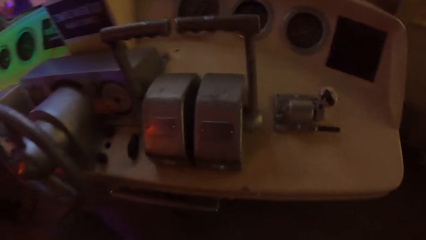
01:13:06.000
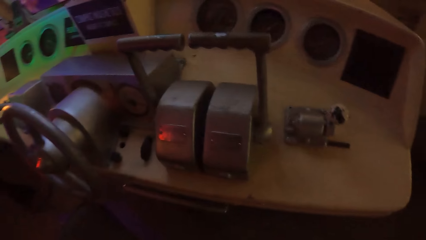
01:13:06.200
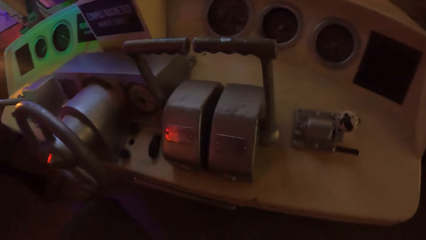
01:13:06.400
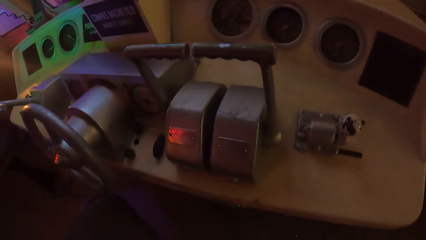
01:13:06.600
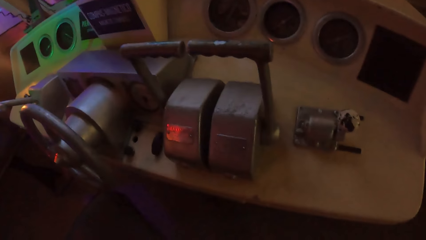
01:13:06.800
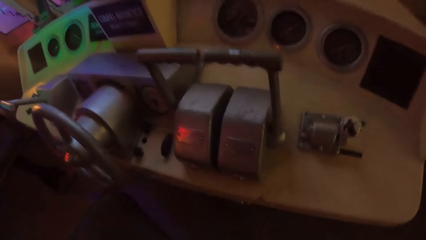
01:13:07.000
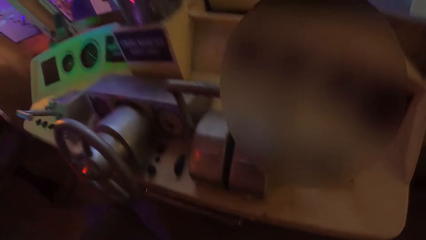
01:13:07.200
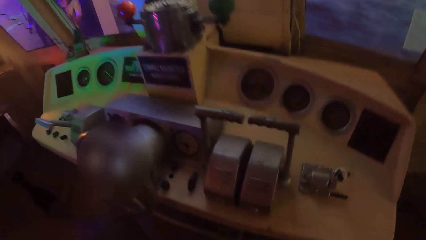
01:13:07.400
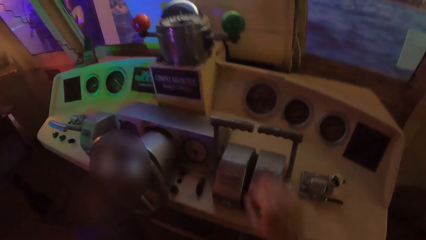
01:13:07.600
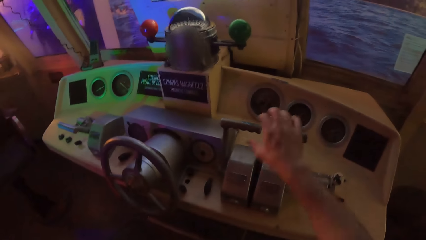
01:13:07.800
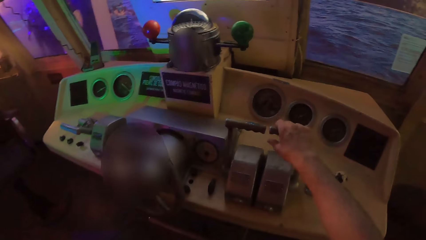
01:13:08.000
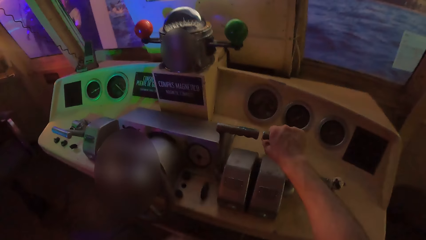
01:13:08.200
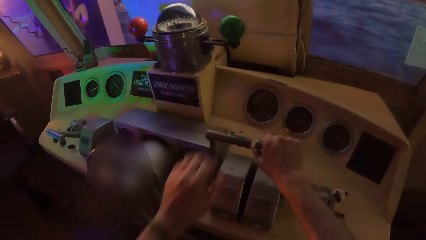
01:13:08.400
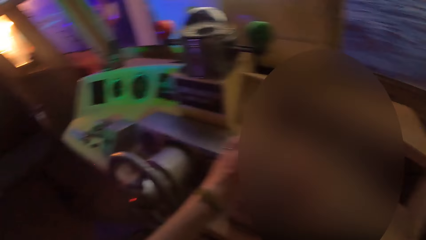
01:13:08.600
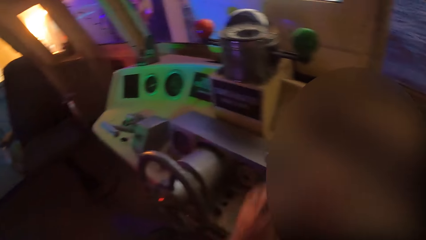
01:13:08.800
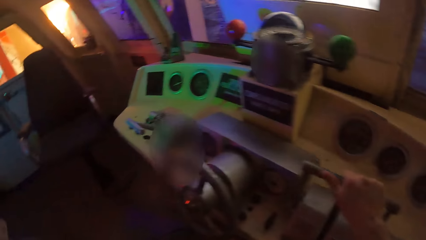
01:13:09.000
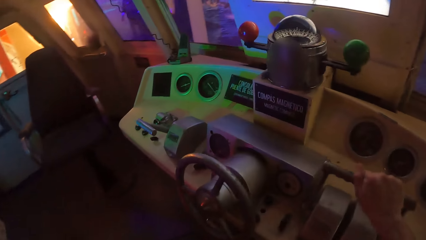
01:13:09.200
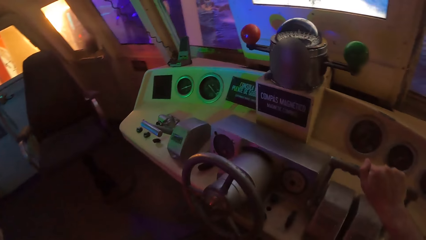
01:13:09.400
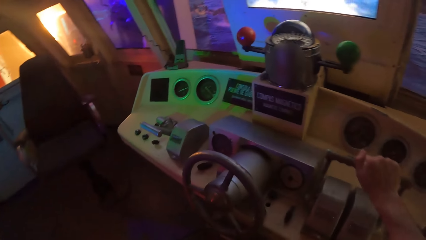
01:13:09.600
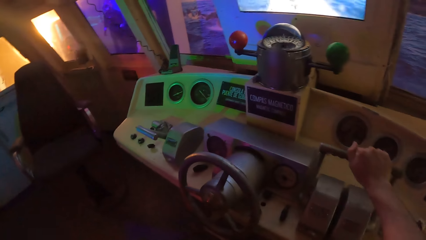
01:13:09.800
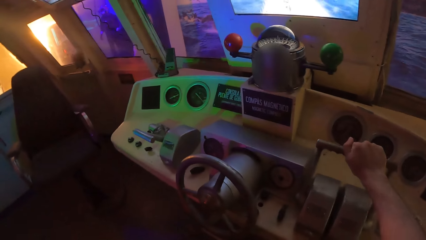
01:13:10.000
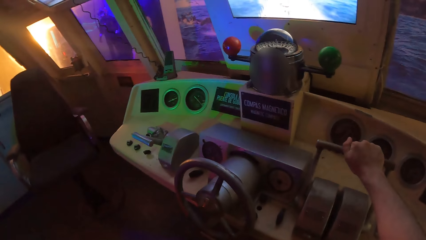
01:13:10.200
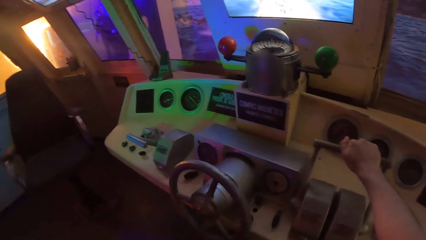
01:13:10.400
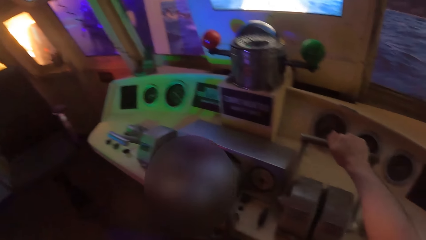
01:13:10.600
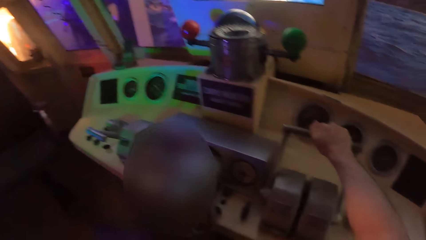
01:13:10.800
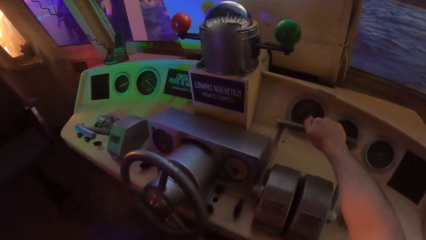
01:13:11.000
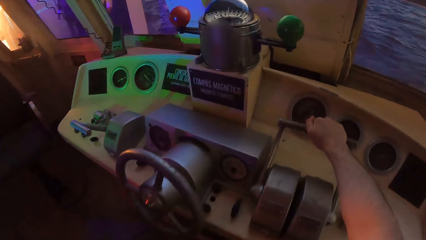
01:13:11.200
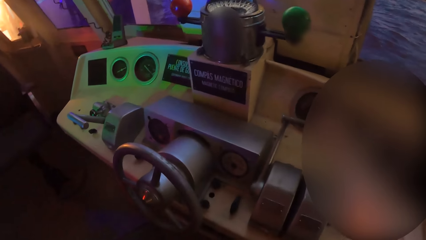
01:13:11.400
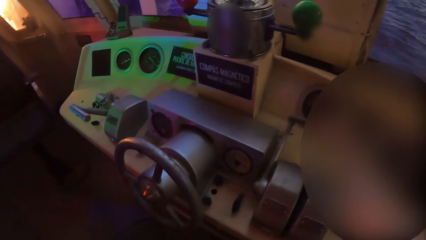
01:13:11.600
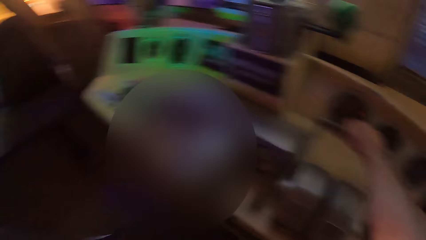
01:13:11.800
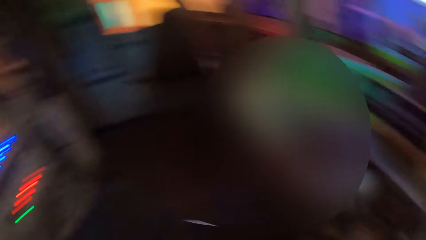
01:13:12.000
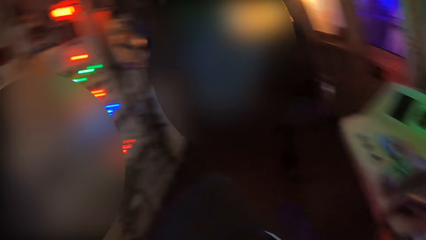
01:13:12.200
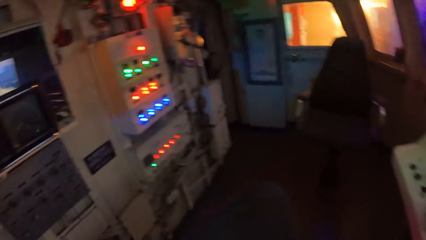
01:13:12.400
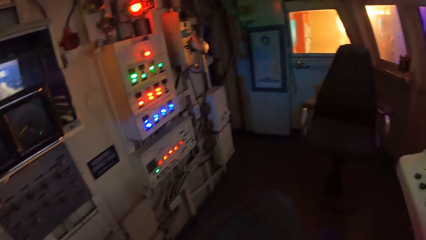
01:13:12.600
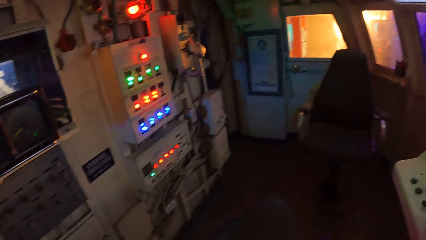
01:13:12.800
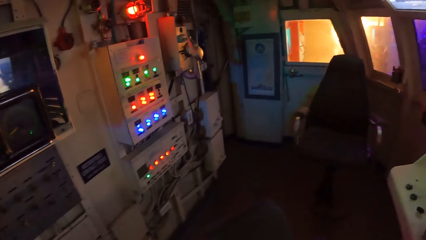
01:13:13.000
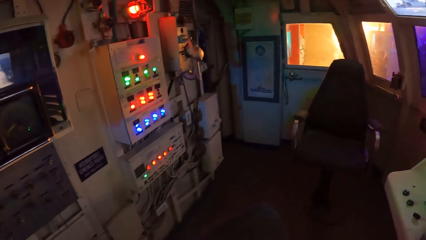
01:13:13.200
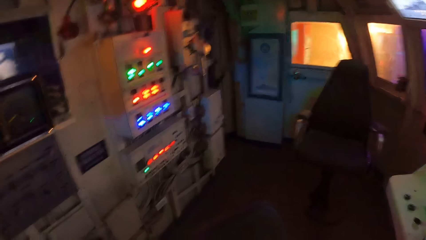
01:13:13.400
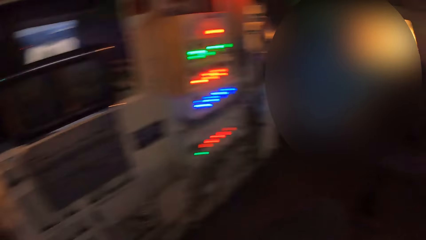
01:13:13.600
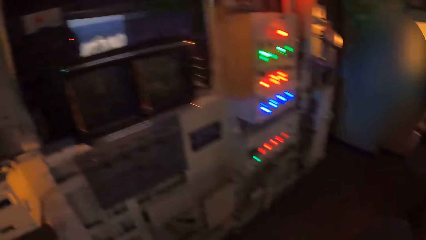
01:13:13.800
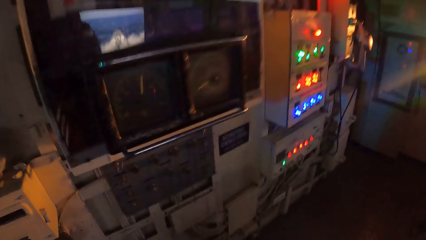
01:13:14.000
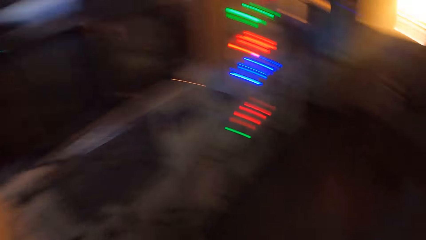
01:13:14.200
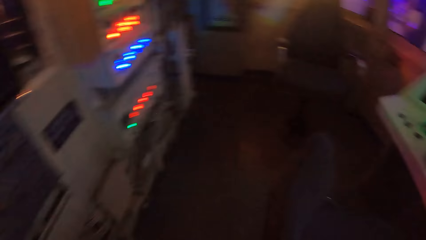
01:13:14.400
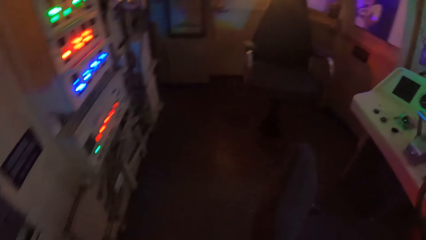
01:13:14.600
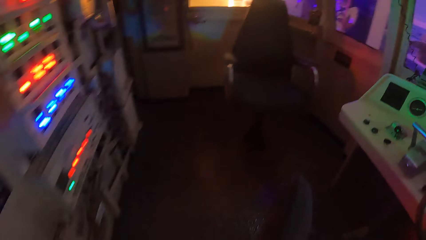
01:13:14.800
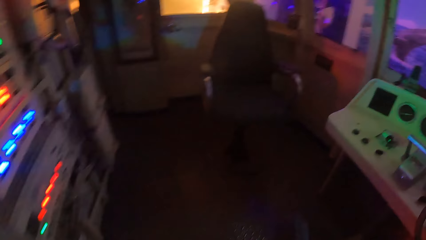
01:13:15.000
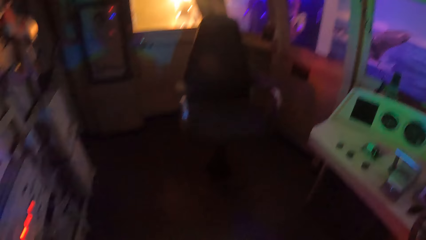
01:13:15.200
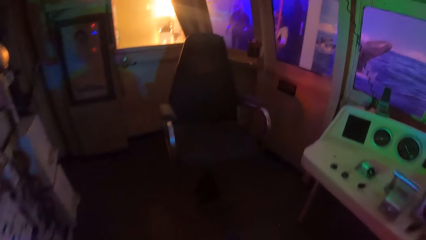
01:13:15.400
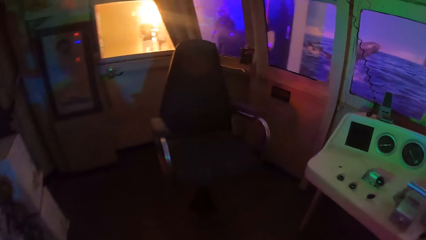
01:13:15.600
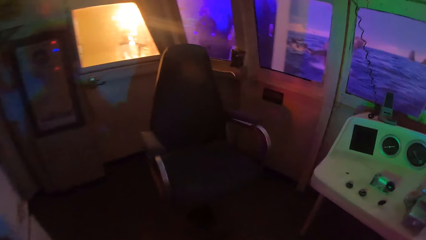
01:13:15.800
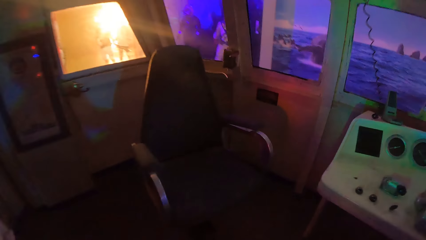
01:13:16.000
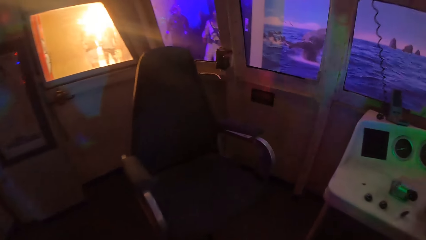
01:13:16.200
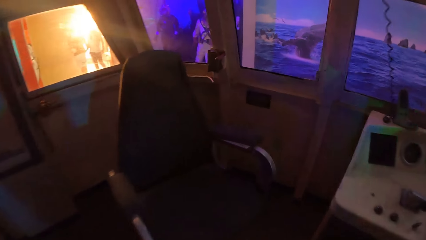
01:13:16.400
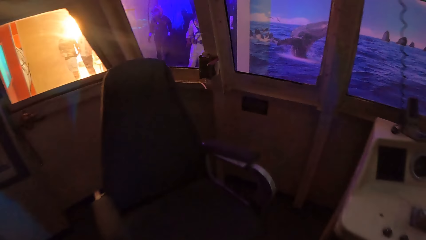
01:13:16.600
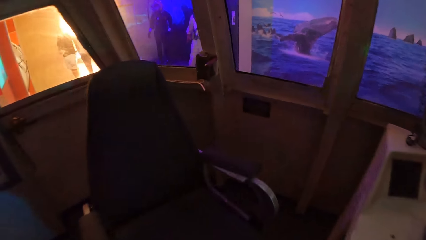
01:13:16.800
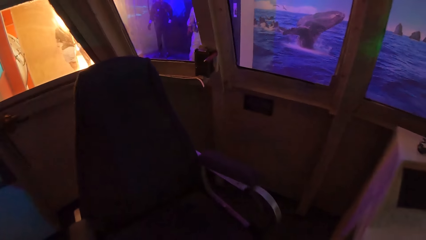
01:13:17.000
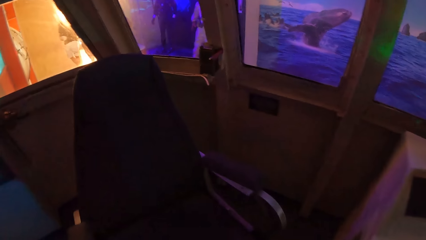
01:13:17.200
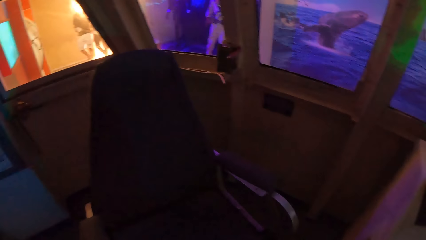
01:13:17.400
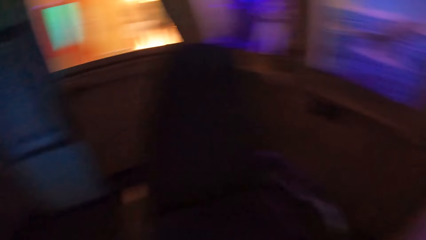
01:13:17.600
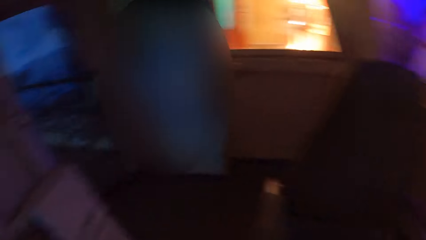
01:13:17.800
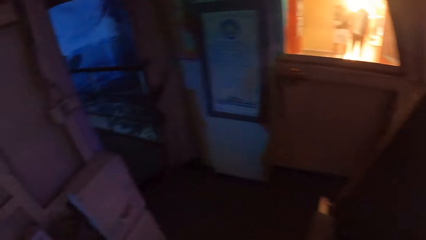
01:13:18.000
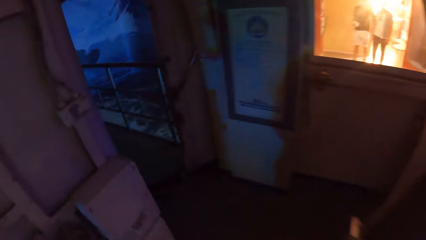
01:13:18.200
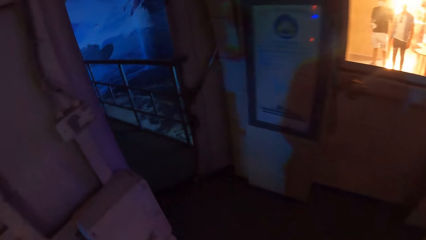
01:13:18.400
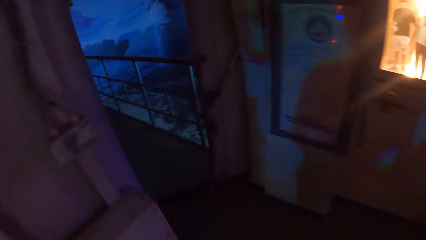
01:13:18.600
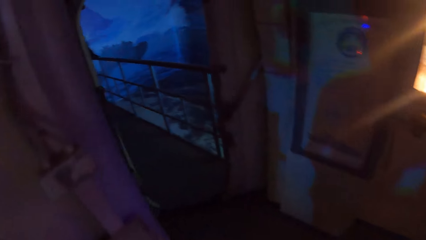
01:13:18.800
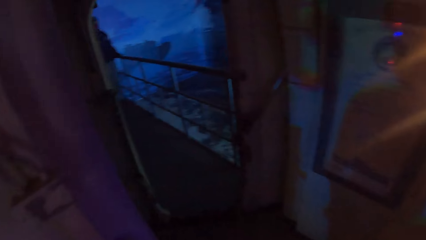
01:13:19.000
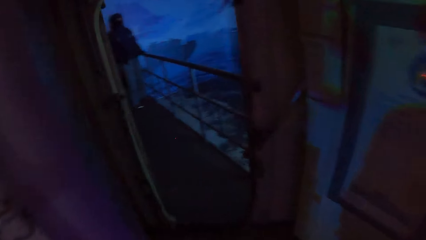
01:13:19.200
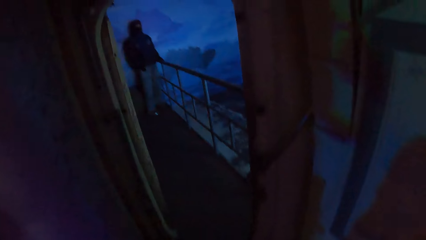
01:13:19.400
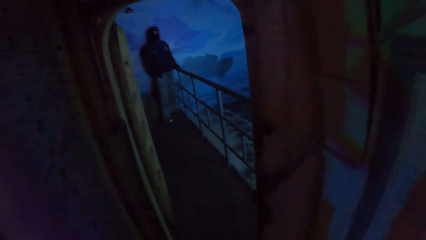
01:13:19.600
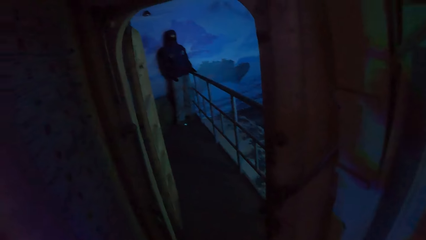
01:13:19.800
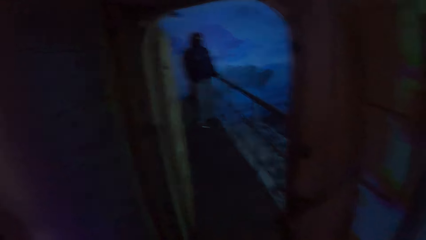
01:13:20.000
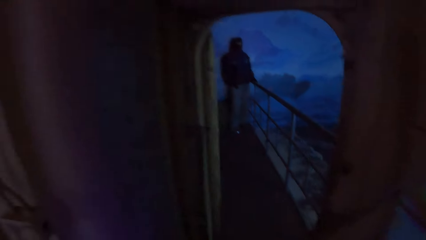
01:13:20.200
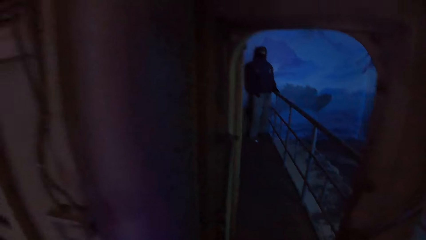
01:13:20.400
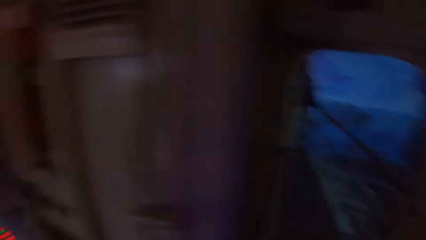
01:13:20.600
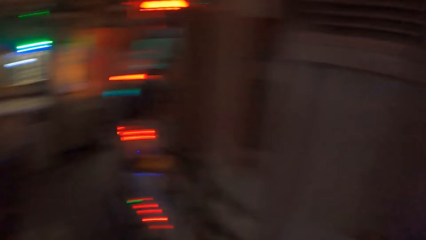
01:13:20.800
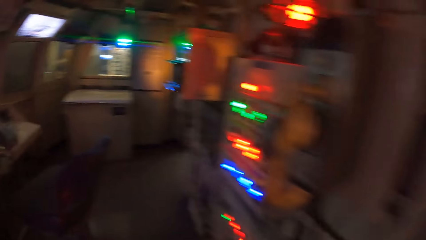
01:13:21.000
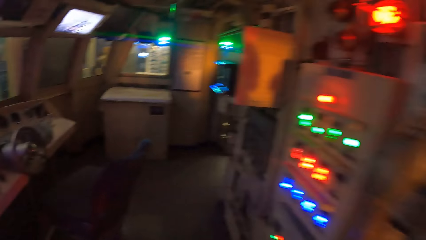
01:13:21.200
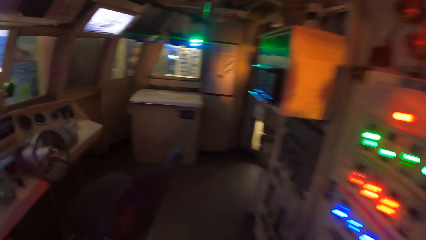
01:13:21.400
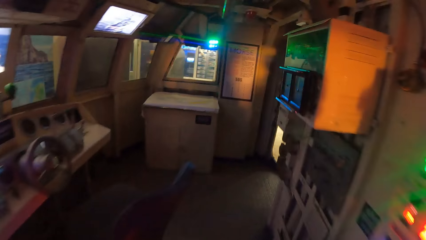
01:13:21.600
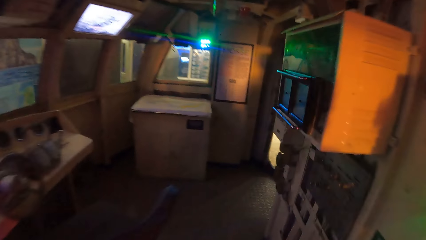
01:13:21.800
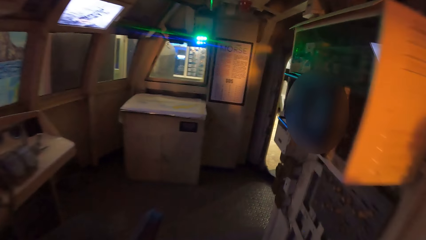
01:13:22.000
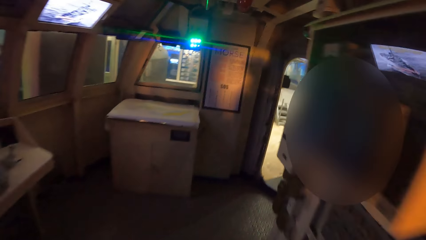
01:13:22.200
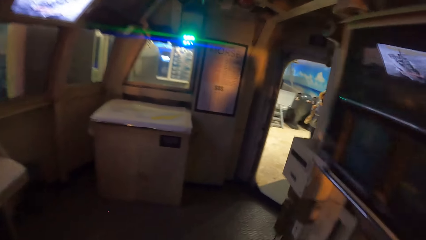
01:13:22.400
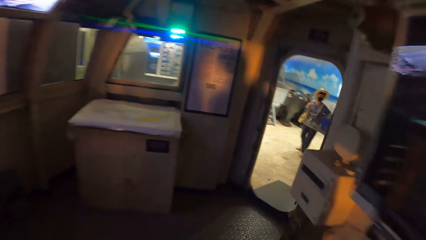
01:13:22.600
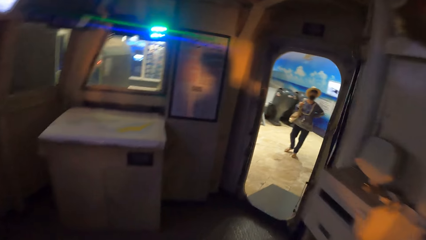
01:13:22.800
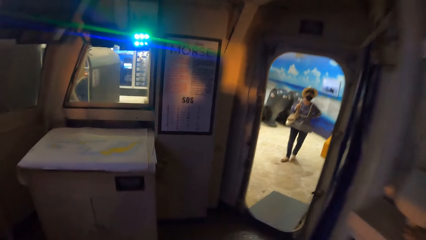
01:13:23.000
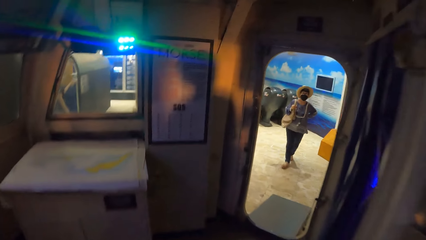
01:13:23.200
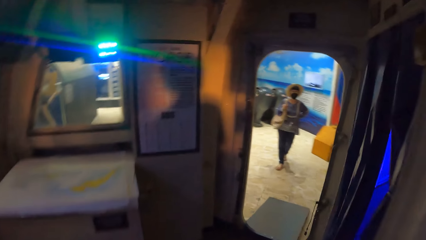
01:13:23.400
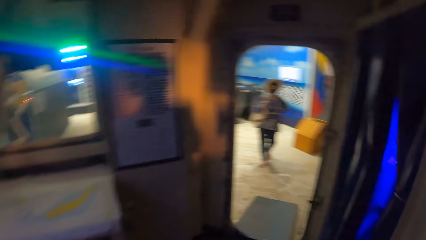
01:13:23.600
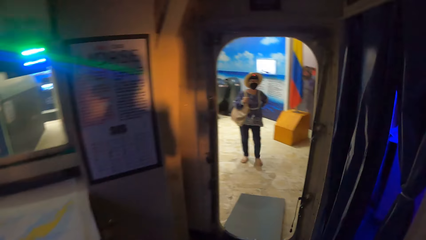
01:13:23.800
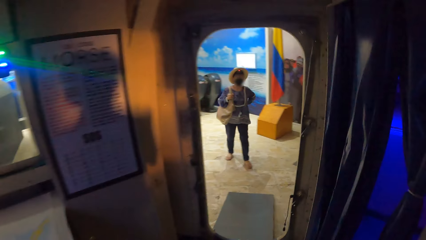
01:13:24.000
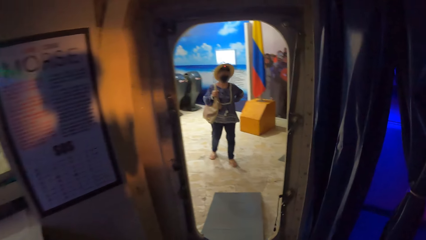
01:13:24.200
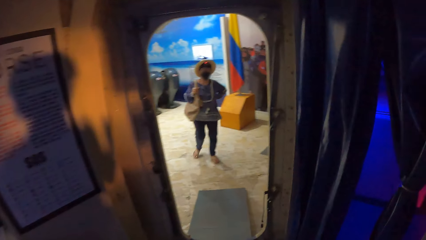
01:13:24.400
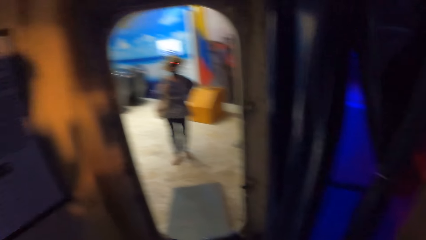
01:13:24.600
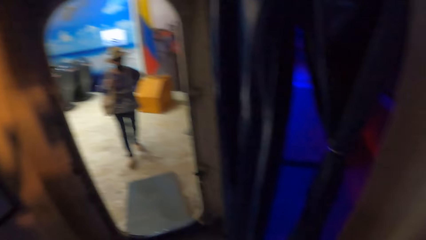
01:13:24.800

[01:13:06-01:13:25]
The camera wearer holds the control lever on the dashboard in the control cabin with his right hand. He holds the control levers on the dashboard in the control cabin with both hands. He holds the control levers on the dashboard in the control cabin with his right hand. He moves the control levers on the dashboard with his right hand. He looks around the room and walks around the room.
